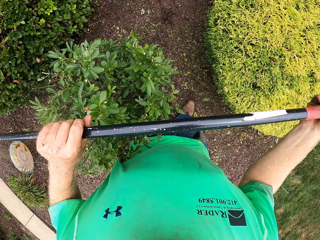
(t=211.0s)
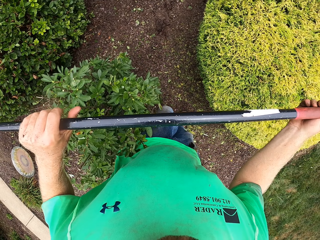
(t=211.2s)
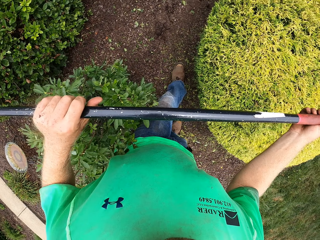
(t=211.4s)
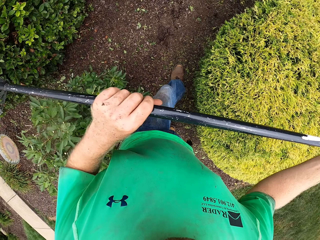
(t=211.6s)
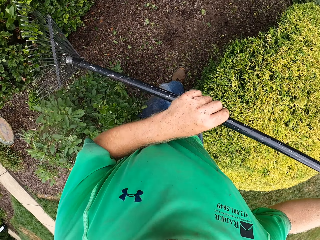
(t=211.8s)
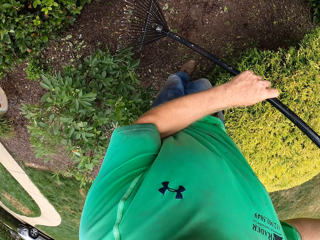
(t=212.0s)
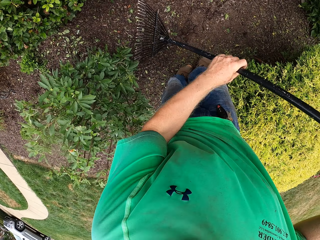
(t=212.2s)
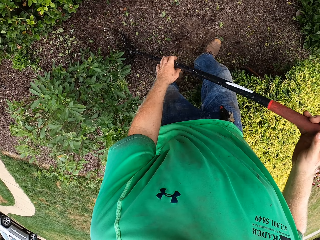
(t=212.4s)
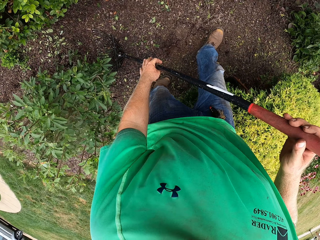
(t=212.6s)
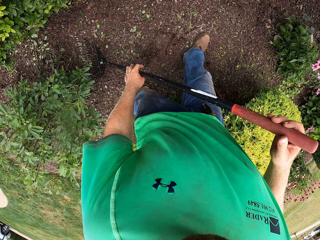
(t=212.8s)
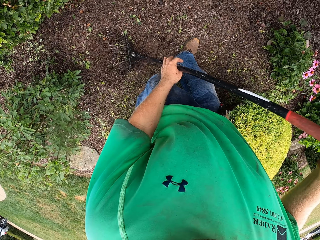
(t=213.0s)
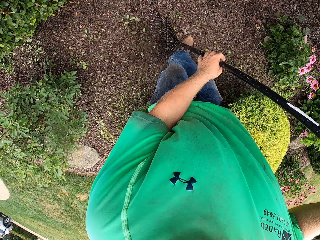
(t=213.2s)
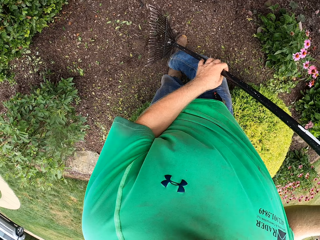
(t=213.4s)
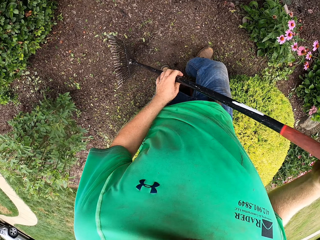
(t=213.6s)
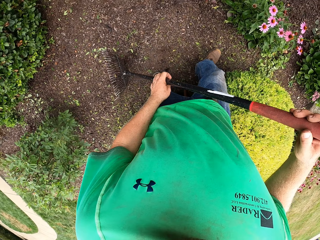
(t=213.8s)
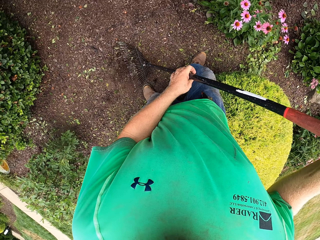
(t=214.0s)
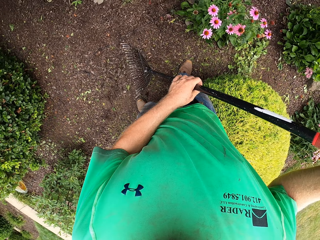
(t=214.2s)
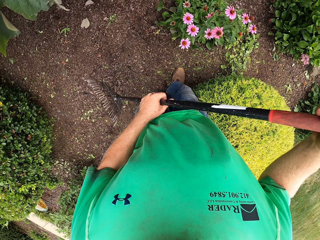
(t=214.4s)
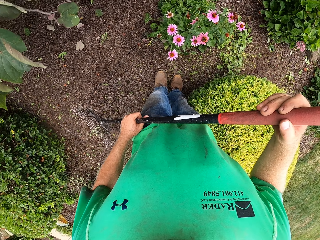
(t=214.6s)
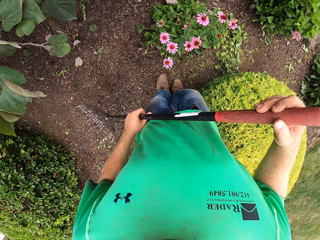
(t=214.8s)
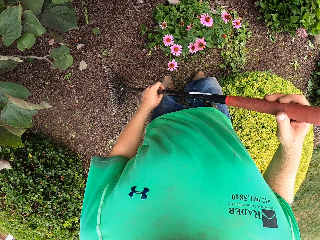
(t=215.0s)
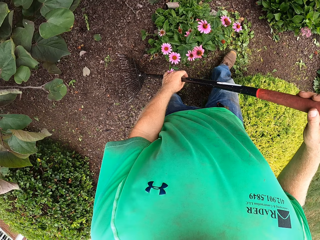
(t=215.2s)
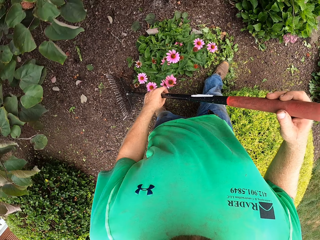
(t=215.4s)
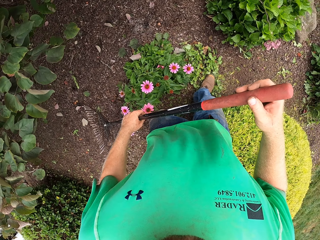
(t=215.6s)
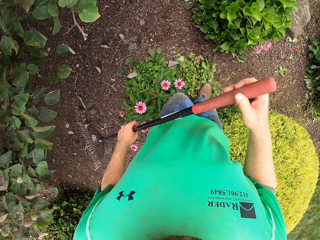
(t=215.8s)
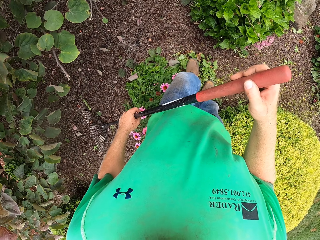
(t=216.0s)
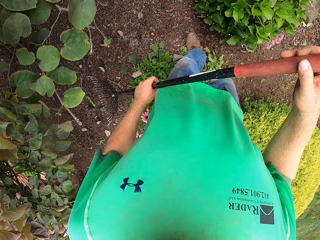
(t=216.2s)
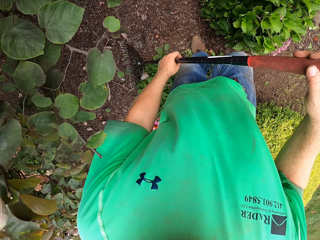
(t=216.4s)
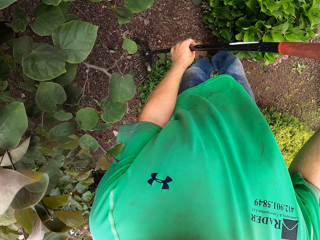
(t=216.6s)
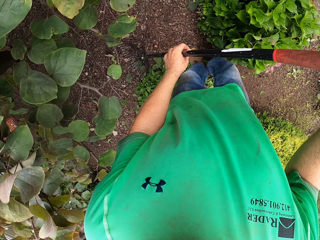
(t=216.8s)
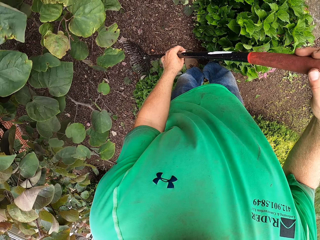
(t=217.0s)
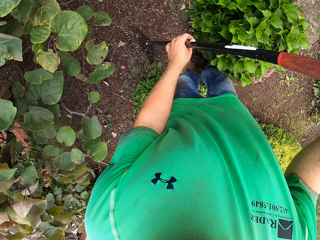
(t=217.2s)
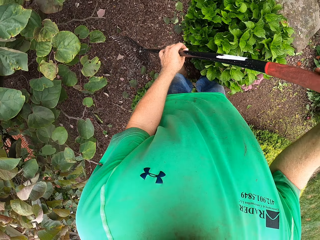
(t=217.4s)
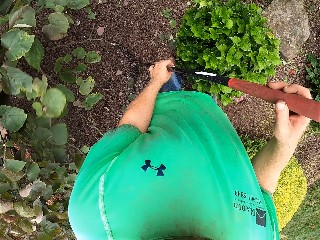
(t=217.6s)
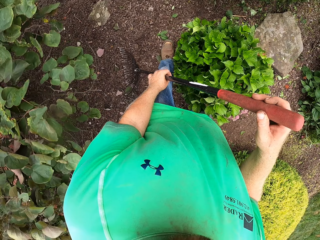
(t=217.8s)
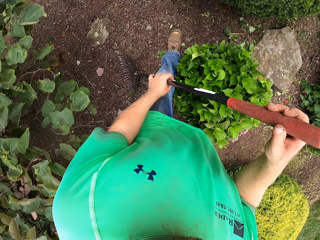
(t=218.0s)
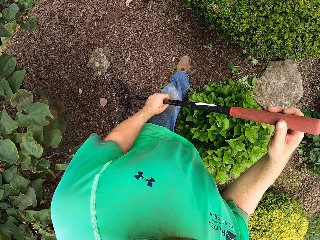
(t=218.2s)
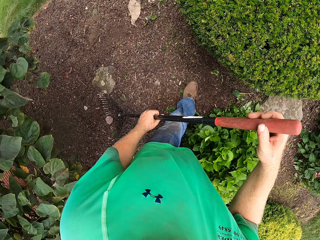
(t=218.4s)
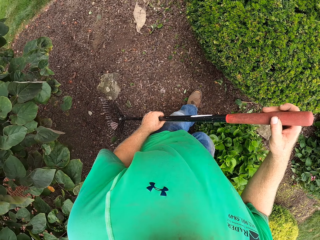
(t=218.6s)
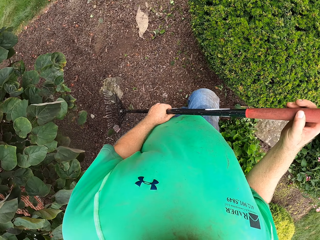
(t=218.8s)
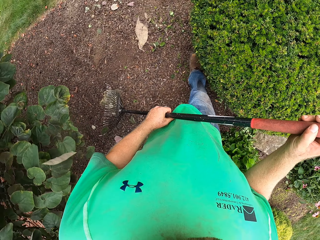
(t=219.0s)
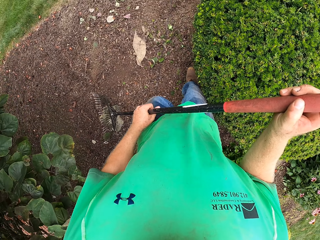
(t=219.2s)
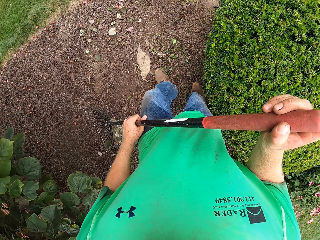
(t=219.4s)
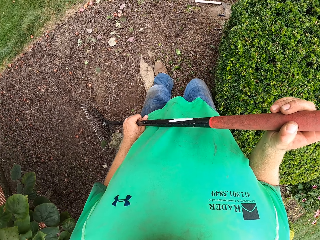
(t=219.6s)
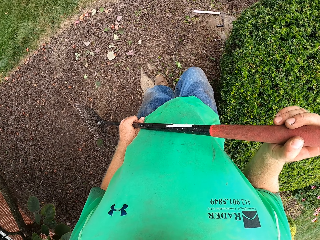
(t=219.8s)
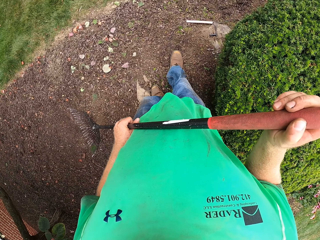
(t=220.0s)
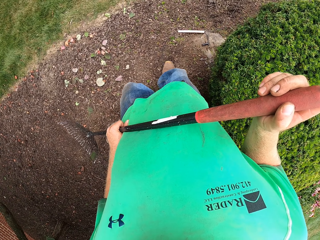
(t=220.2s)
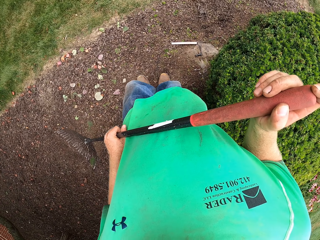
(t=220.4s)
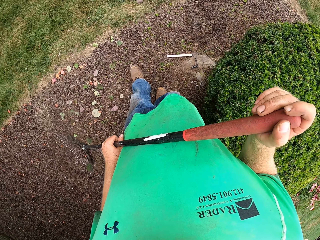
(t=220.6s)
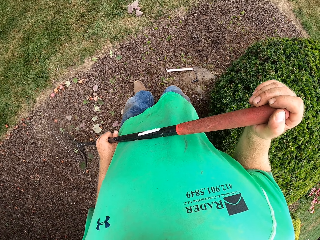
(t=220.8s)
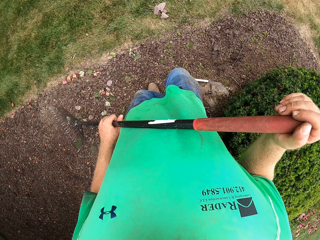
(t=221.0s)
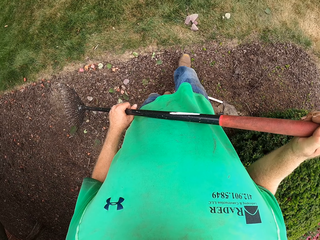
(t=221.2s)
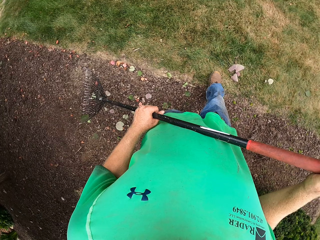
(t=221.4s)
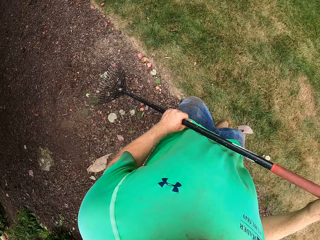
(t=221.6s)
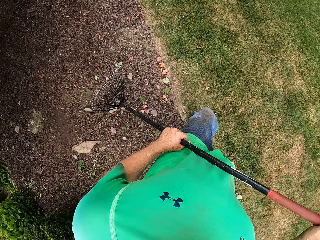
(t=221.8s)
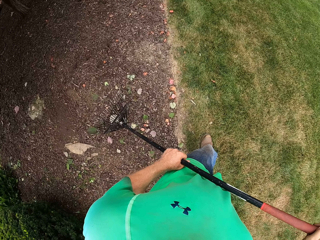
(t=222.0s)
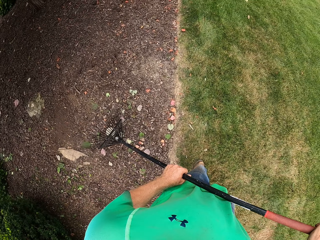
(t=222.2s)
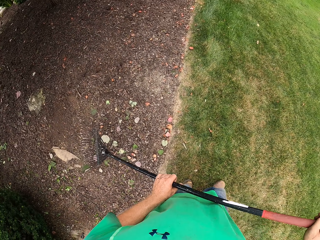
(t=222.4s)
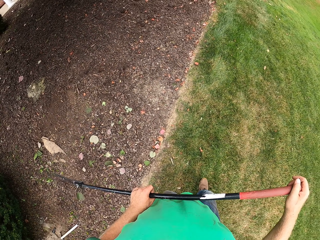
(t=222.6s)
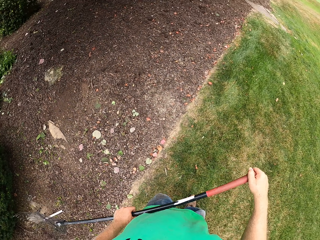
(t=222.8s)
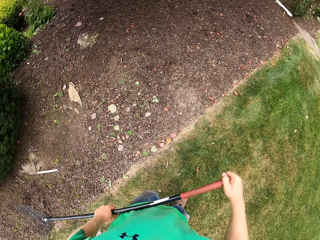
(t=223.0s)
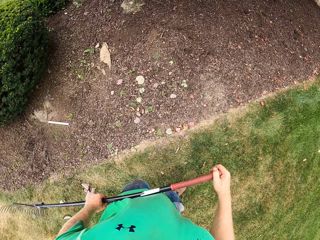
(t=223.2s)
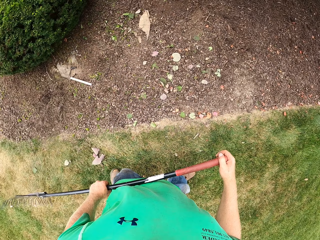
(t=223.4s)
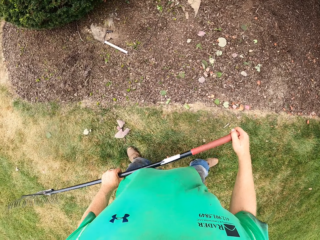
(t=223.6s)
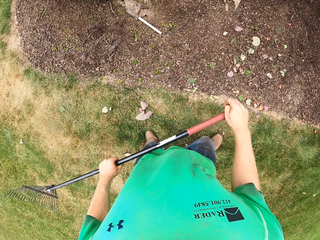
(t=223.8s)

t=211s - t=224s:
The camera wearer walks around the garden.

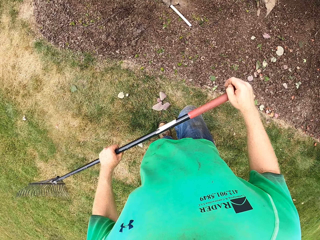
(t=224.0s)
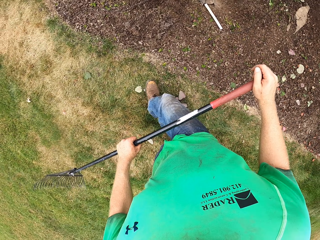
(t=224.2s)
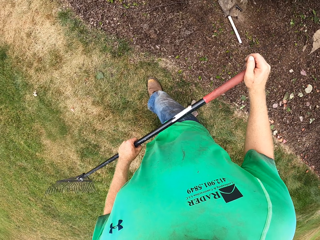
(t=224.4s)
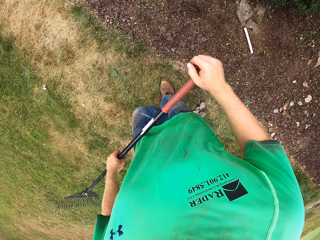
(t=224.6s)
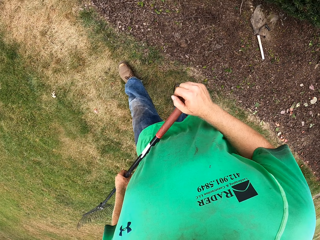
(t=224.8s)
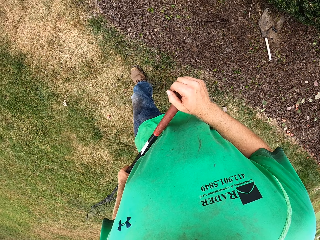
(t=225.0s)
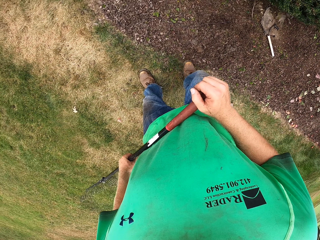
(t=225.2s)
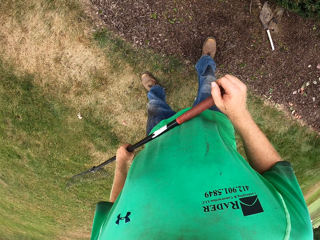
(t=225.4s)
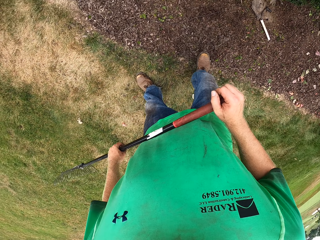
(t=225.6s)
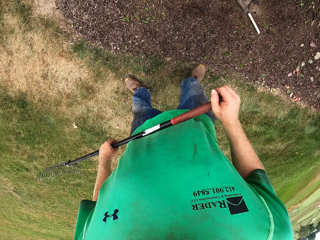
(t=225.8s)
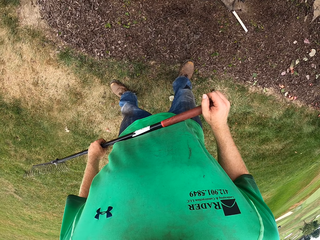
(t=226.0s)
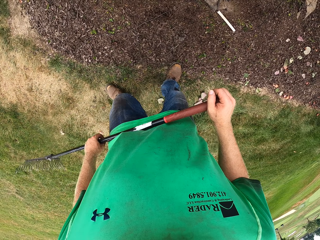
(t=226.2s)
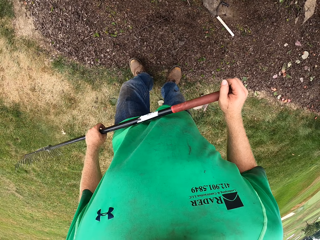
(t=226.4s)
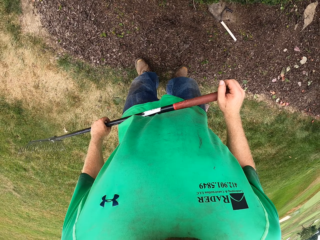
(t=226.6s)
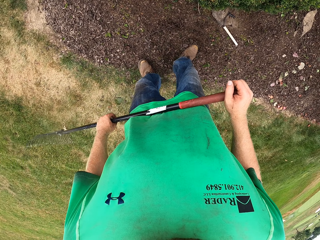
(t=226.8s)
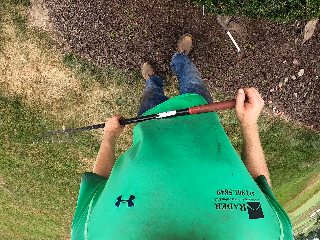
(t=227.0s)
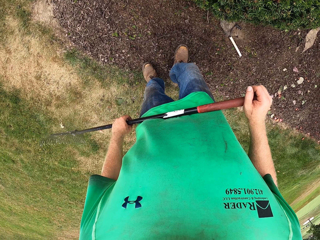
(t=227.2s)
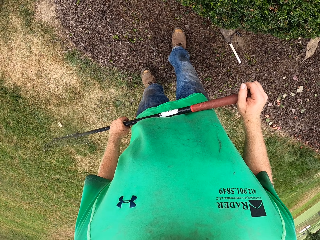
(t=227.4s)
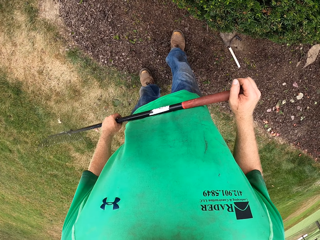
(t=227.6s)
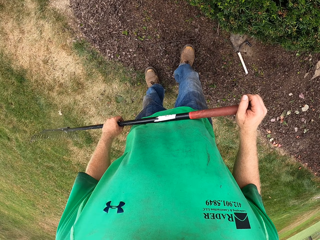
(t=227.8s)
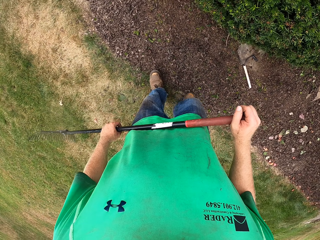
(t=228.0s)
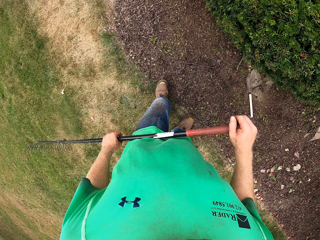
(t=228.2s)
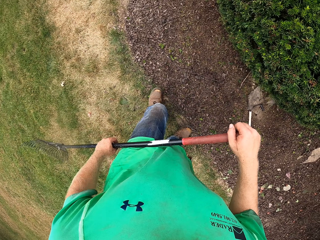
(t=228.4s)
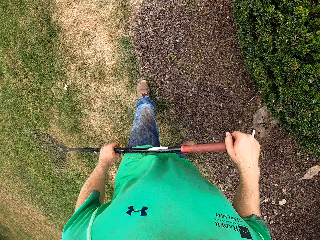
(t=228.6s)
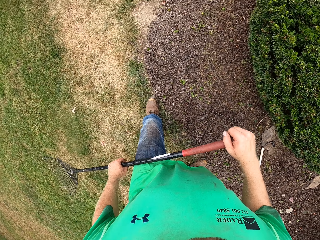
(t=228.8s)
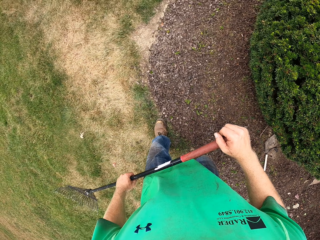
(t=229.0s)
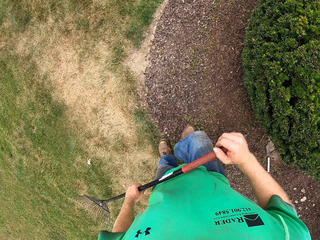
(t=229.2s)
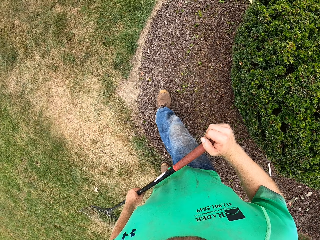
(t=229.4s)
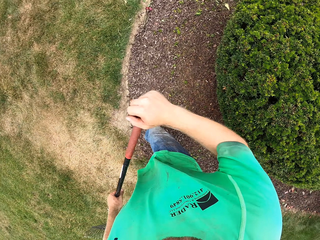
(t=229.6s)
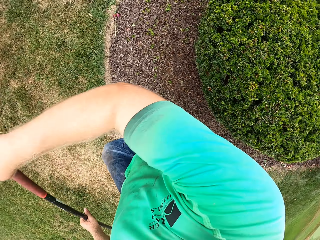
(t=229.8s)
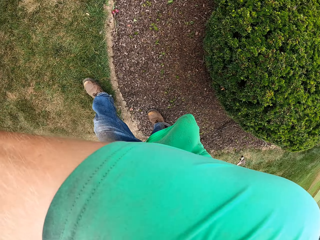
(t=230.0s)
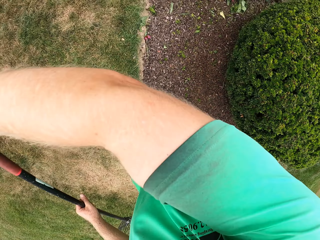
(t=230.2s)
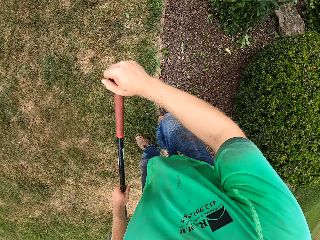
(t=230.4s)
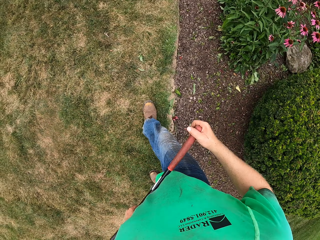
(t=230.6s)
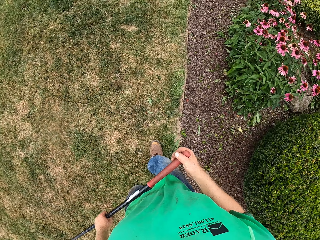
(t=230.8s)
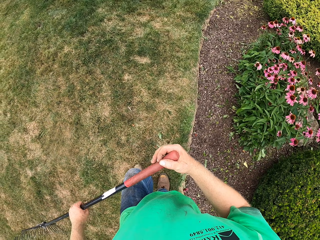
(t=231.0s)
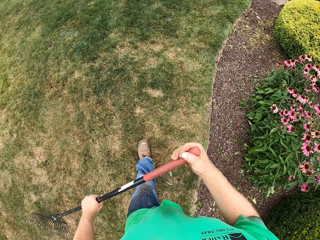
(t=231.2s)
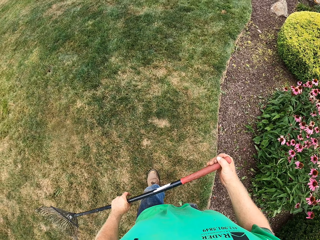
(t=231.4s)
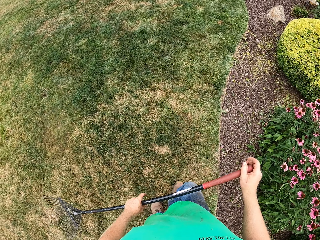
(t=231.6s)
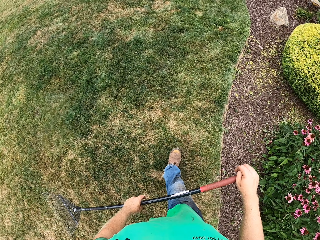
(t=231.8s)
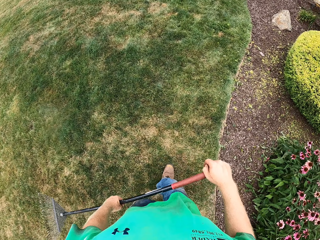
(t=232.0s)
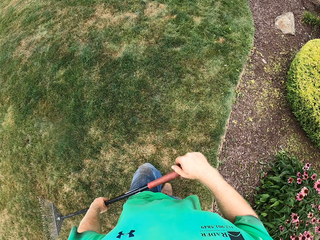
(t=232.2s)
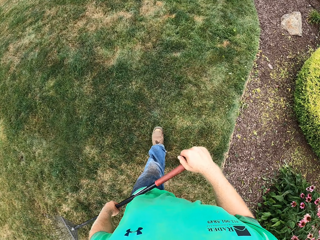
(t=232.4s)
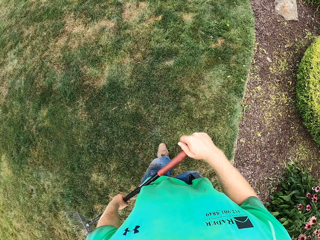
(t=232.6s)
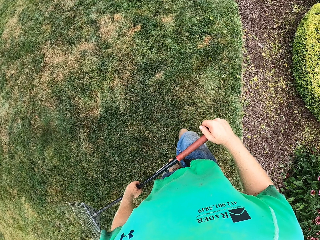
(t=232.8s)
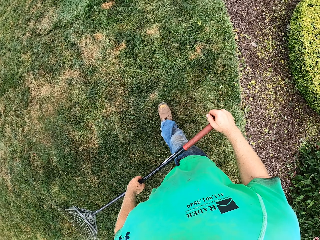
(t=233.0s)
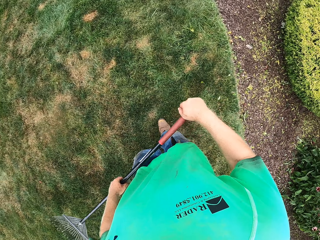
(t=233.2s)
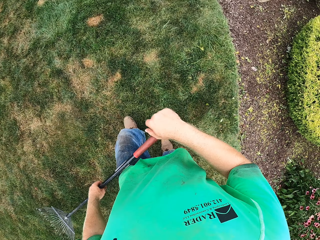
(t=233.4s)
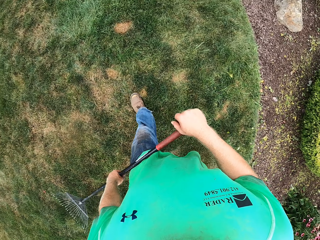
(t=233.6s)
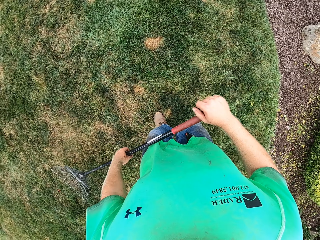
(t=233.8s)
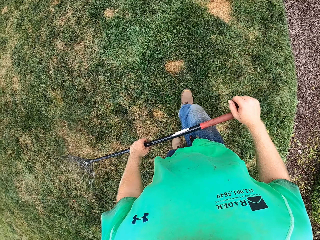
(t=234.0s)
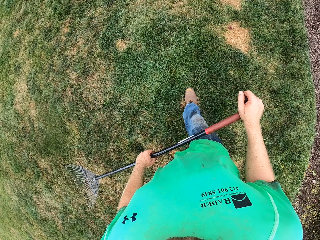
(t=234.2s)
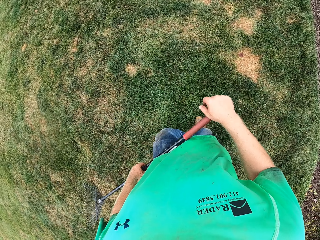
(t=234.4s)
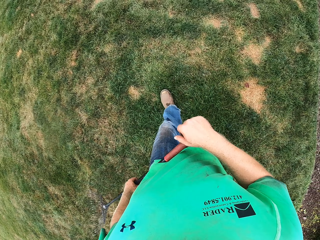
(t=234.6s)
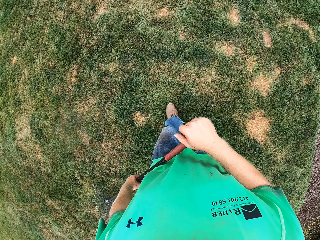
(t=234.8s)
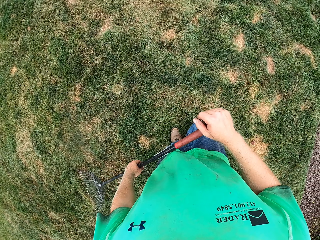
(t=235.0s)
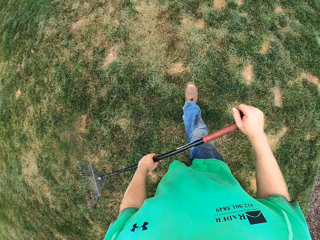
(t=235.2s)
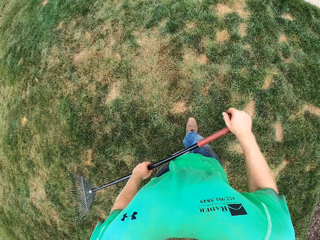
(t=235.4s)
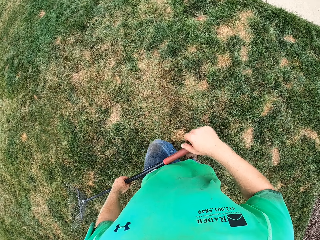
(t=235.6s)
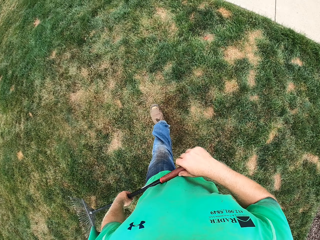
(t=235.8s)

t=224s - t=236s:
The camera wearer covers the cable with leaves. He stomps his right foot on the ground. He raises his right arm to his face. He wipes the face. He walks from the garden to a sidewalk.
